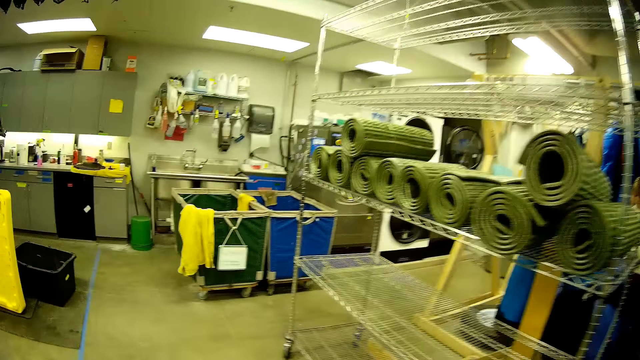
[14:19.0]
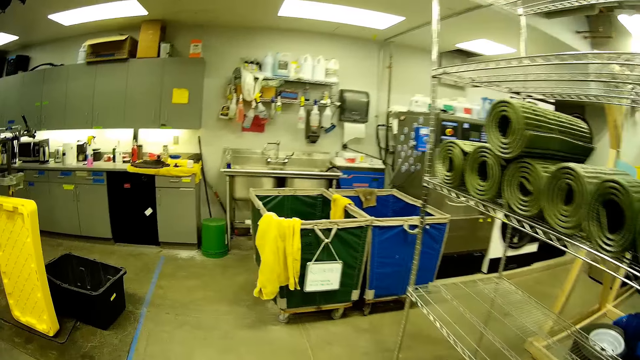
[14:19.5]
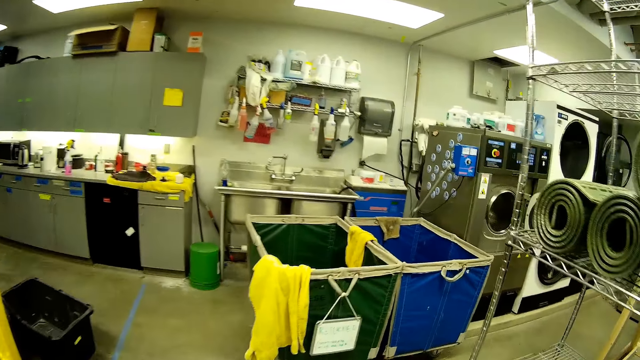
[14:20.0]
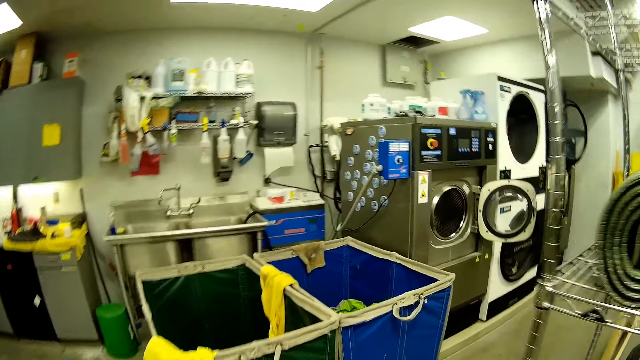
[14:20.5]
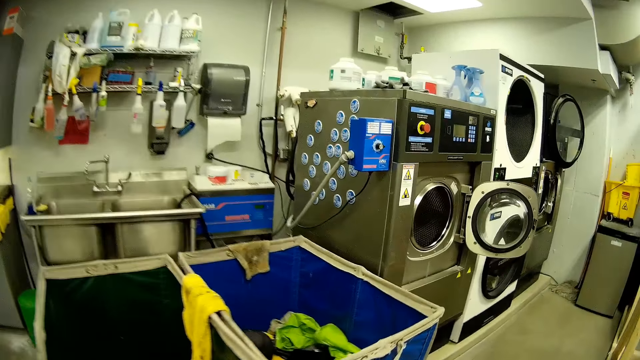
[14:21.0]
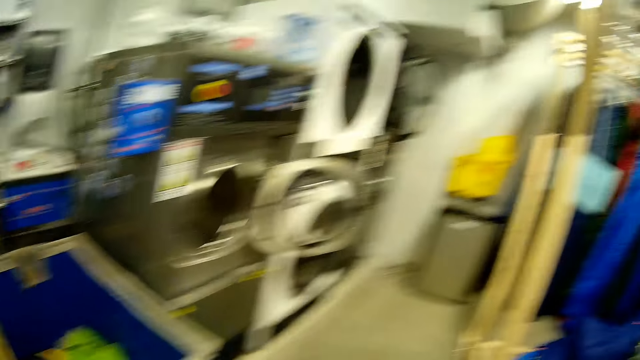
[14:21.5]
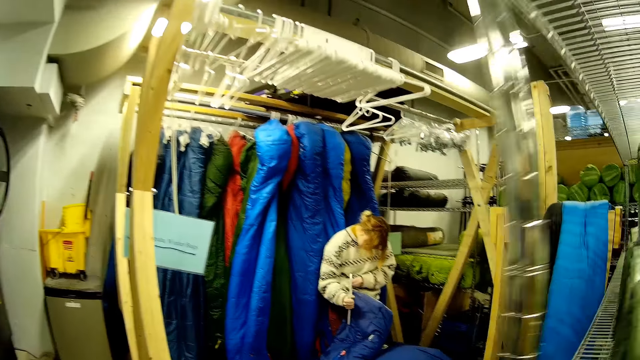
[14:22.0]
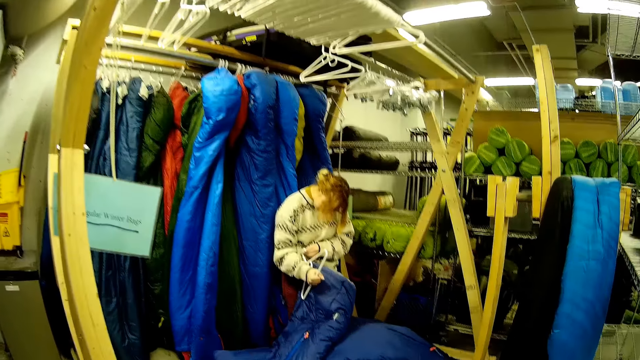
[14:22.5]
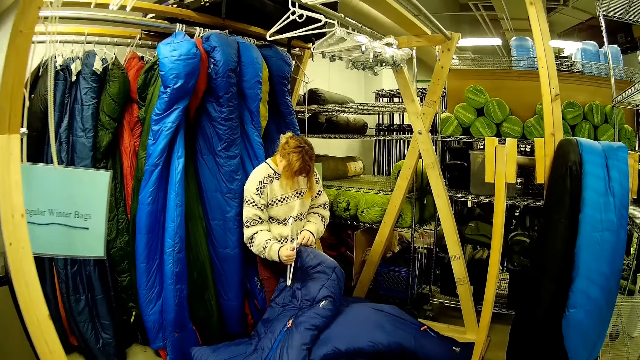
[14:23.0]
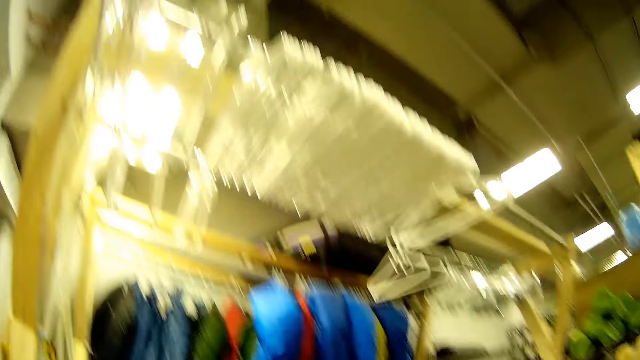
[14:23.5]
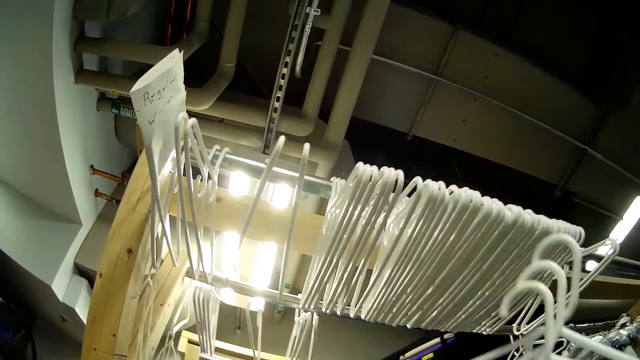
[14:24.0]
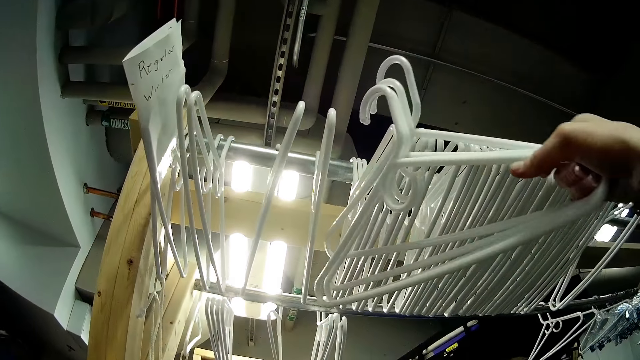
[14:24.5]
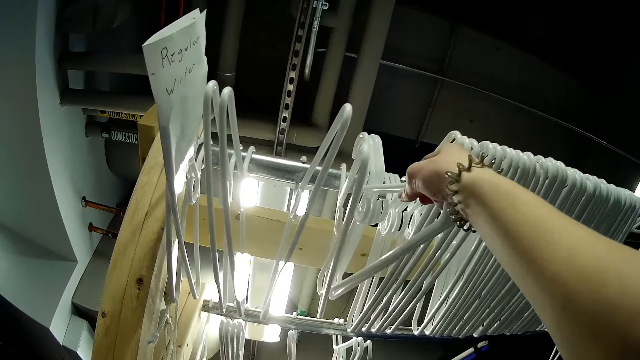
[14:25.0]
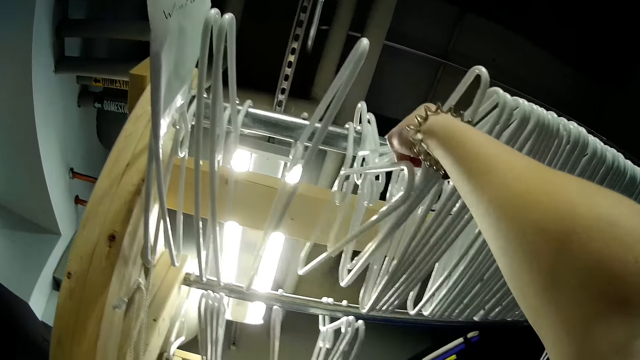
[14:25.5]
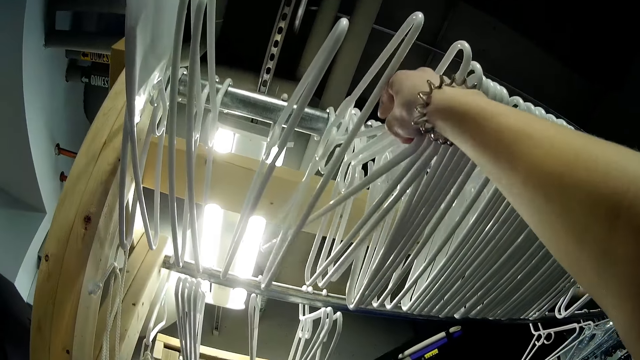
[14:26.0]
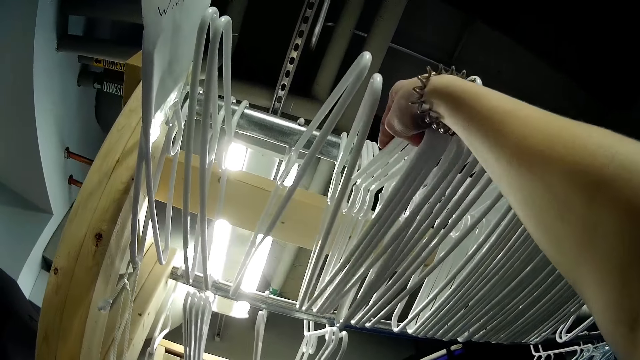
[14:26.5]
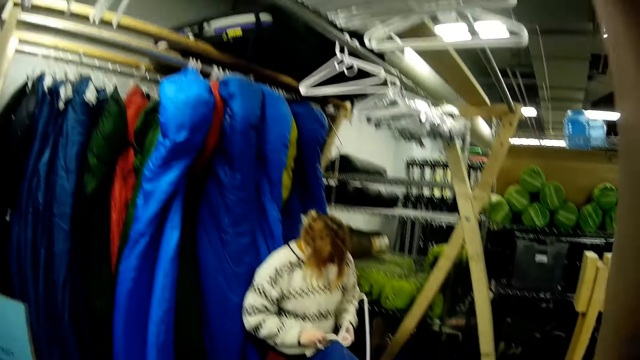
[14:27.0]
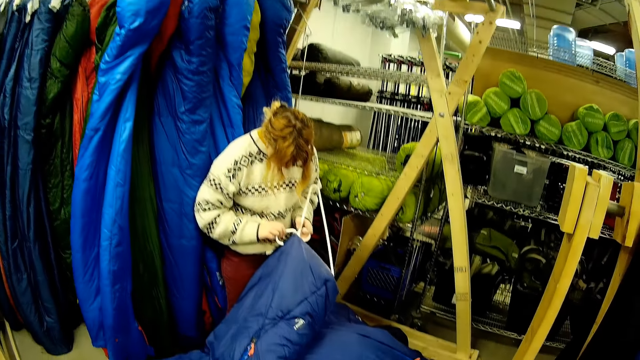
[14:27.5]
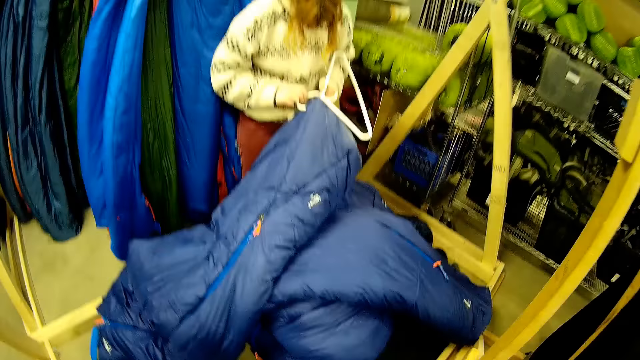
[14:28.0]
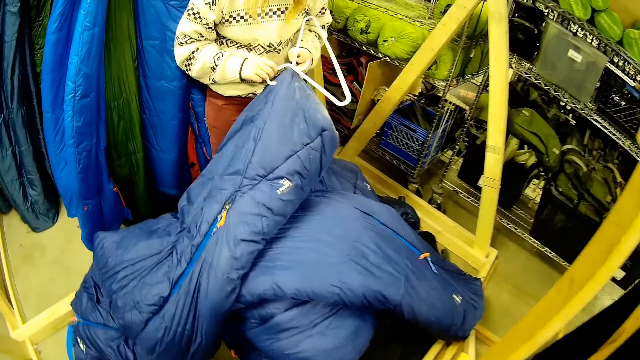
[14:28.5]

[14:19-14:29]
A woman removes the hanger from the jacket. The camera wearer puts the hanger on top of the metal line.

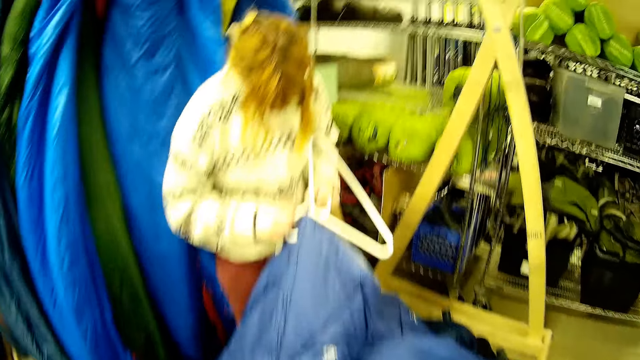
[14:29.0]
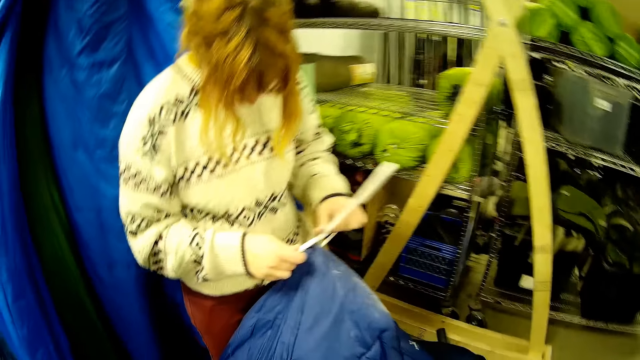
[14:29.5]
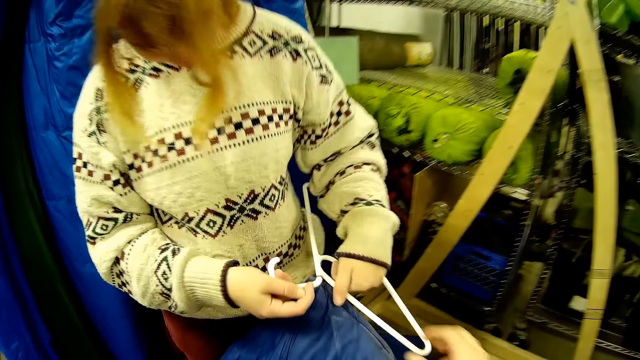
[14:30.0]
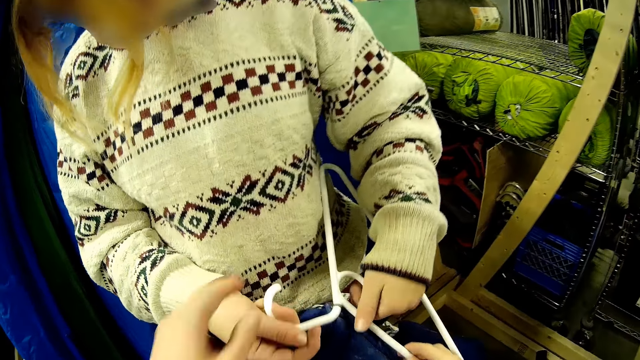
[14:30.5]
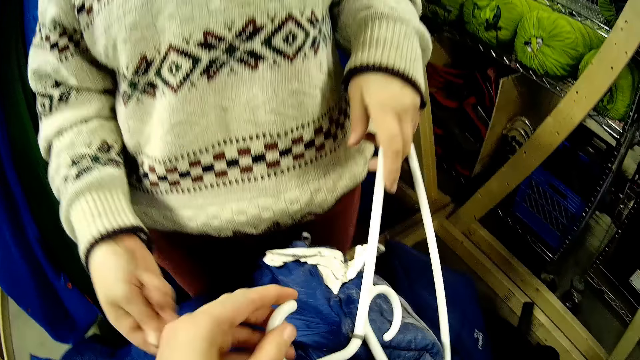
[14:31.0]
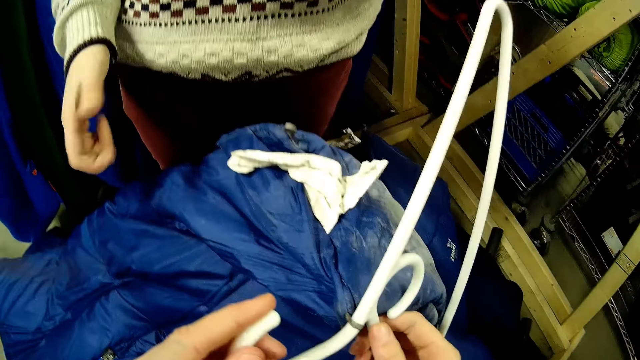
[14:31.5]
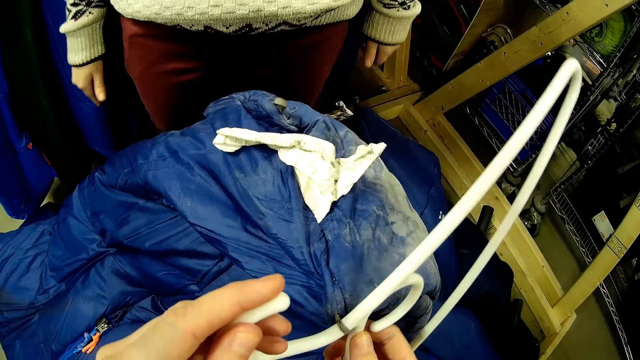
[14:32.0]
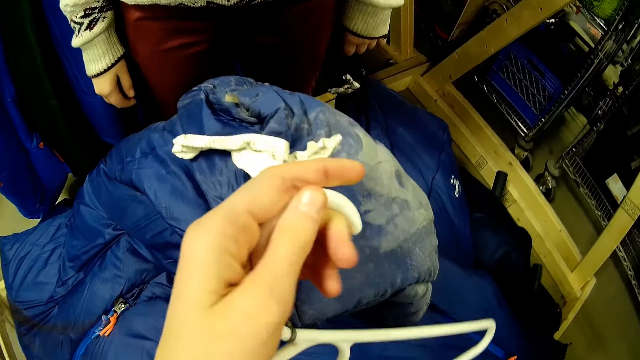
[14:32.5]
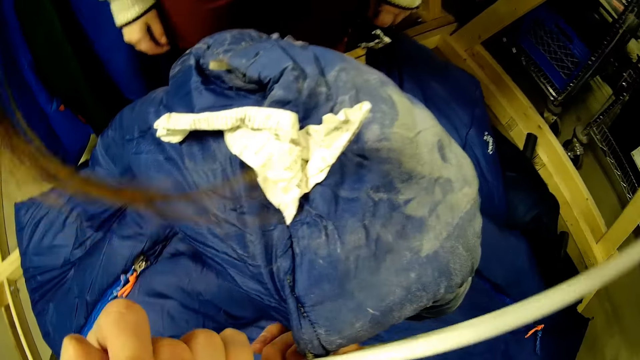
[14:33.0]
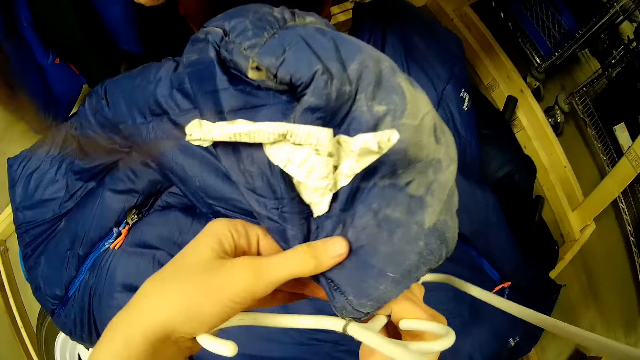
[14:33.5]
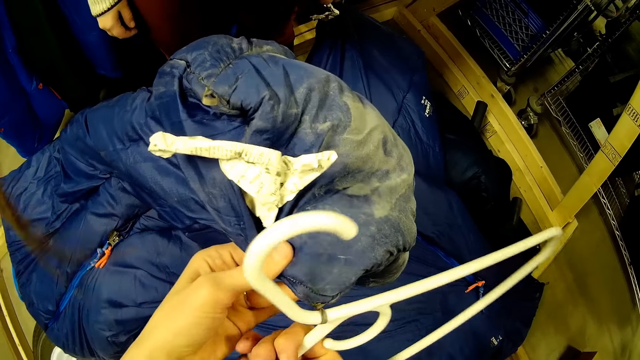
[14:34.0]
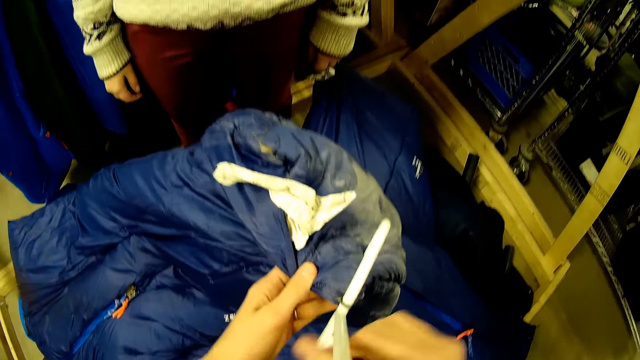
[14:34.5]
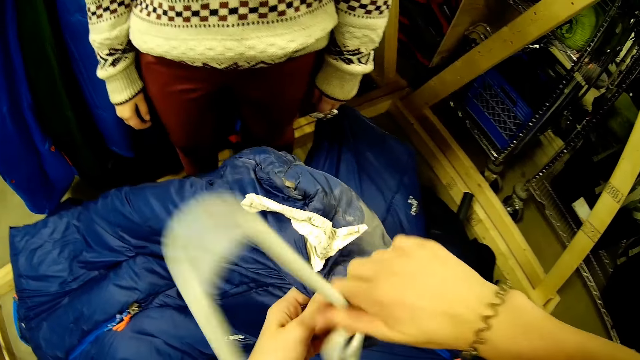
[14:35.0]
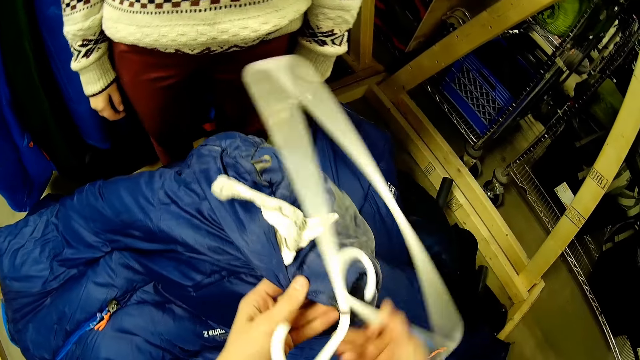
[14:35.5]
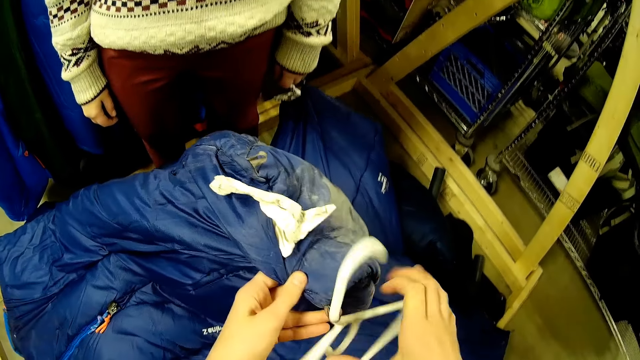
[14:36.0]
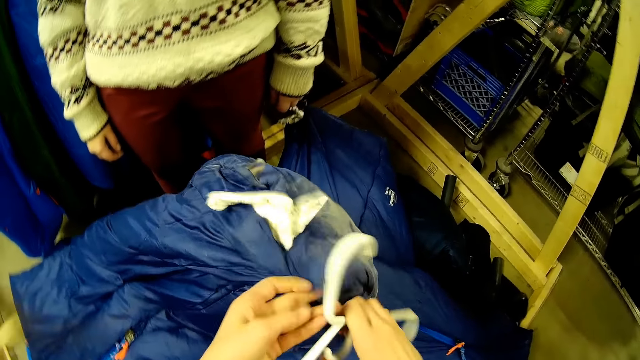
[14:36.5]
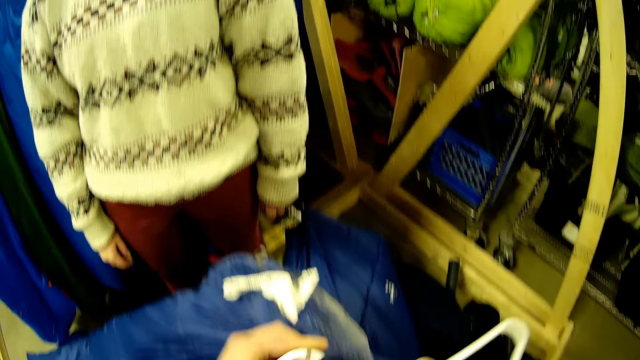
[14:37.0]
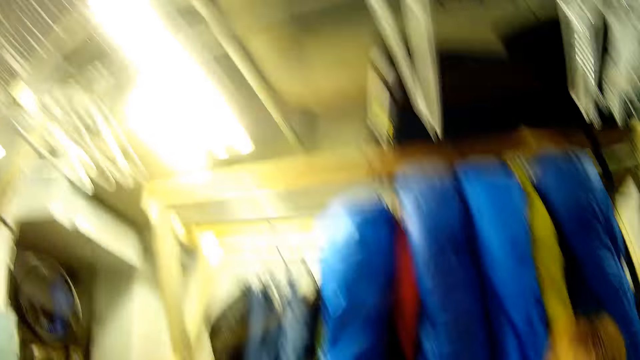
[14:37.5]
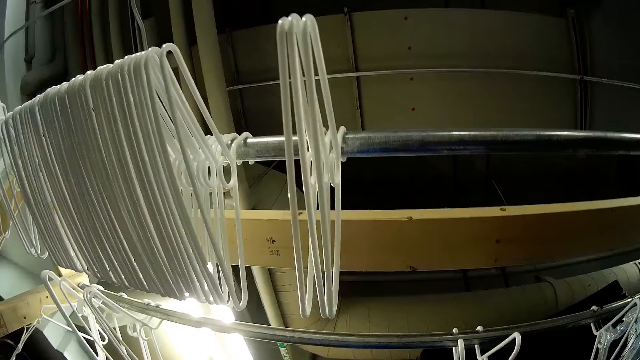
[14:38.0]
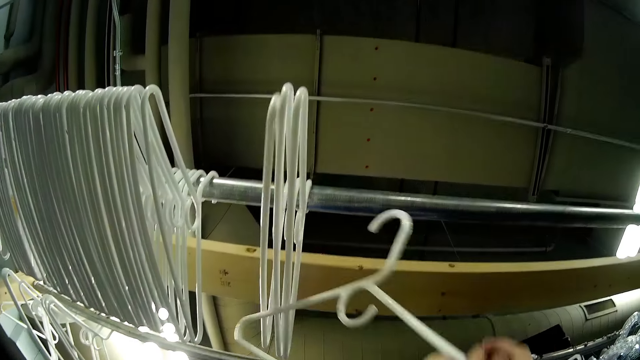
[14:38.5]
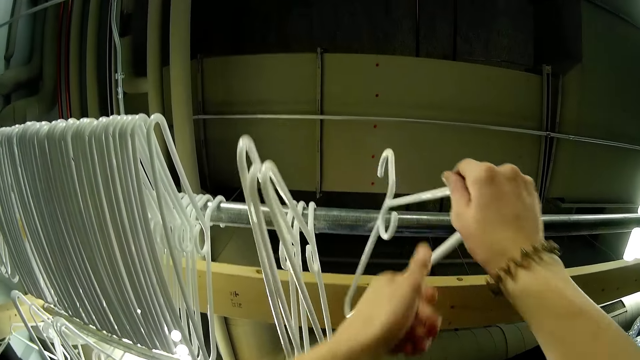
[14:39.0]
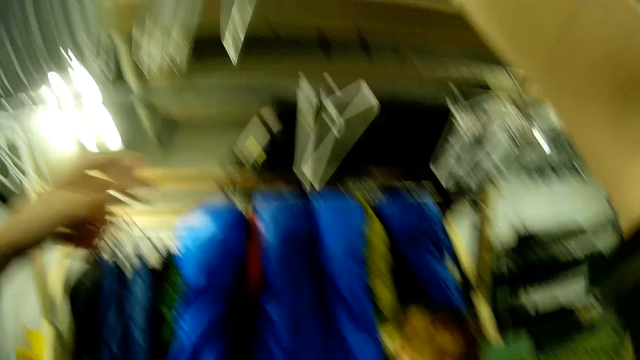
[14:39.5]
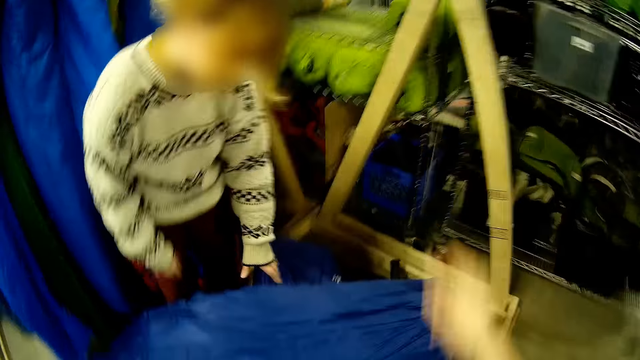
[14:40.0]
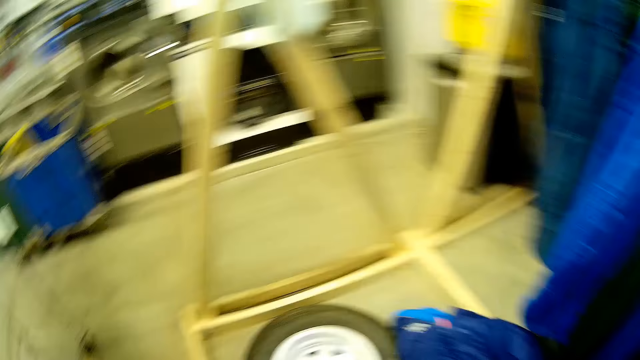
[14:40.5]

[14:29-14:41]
The camera wearer picks the hanger from a woman. They put the hanger to the clothes. They remove the hanger from the jacket, turn the hanger and hang the hanger.
